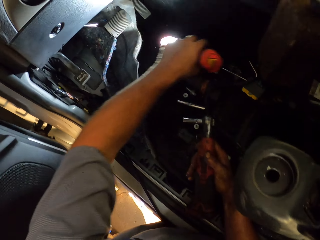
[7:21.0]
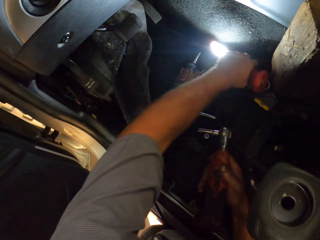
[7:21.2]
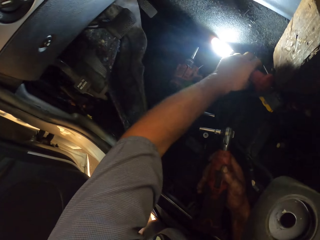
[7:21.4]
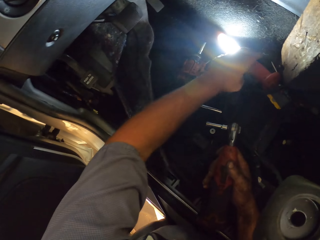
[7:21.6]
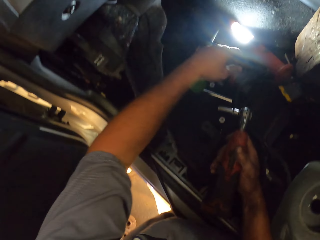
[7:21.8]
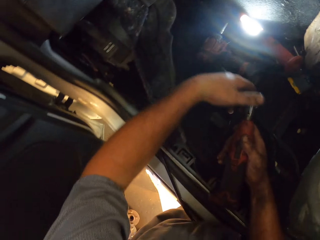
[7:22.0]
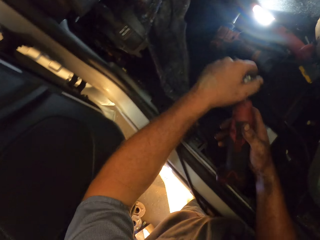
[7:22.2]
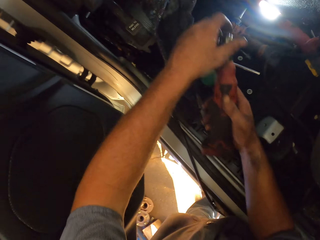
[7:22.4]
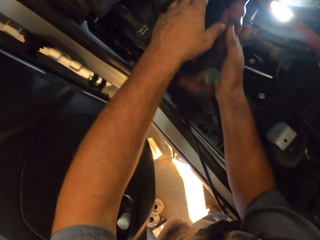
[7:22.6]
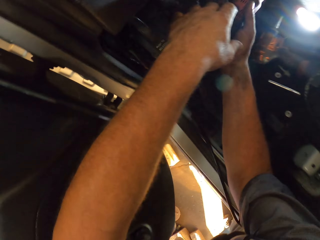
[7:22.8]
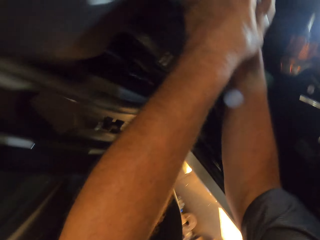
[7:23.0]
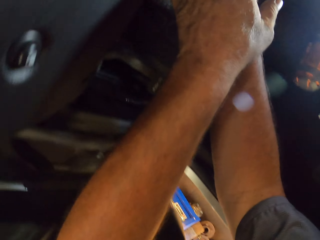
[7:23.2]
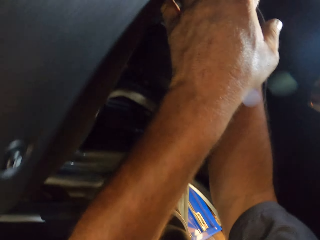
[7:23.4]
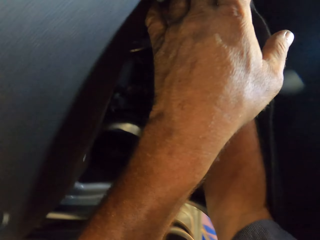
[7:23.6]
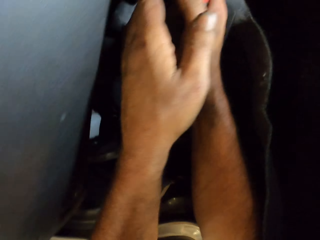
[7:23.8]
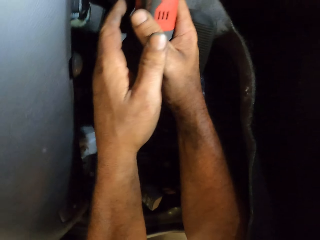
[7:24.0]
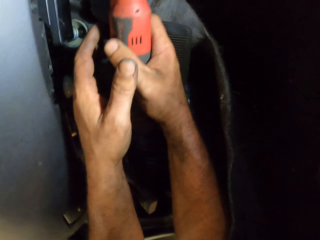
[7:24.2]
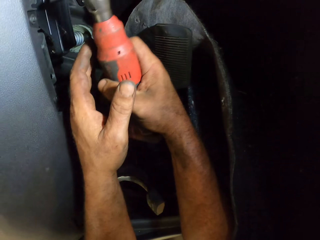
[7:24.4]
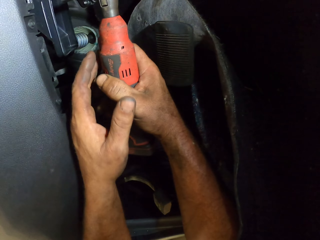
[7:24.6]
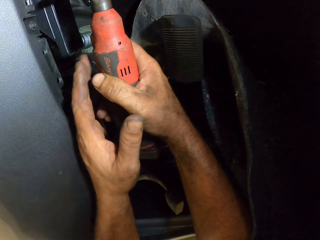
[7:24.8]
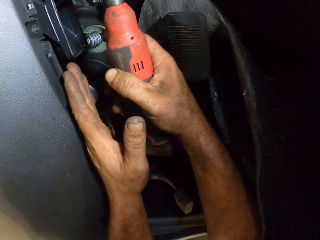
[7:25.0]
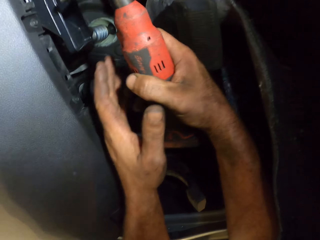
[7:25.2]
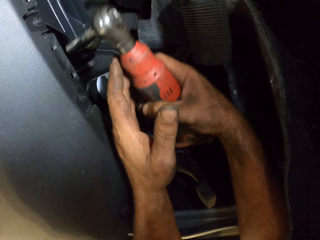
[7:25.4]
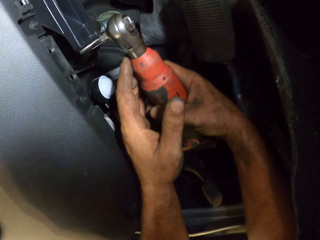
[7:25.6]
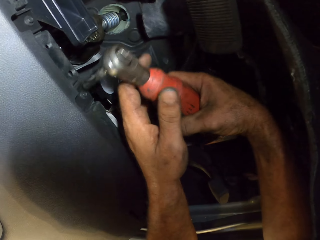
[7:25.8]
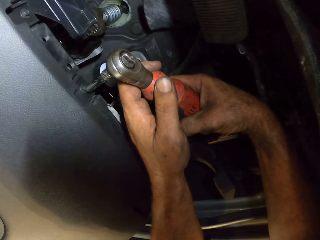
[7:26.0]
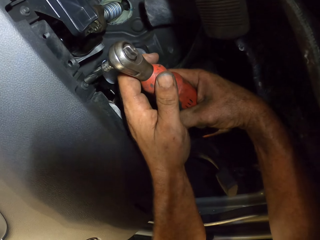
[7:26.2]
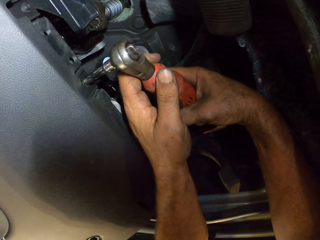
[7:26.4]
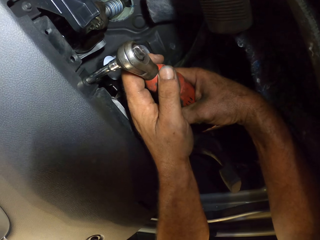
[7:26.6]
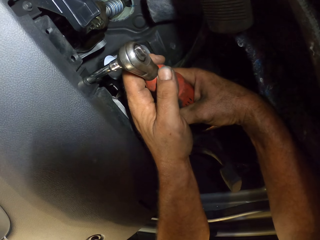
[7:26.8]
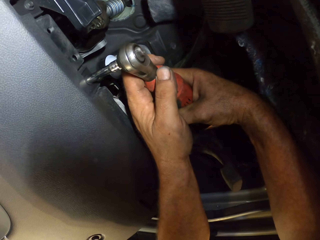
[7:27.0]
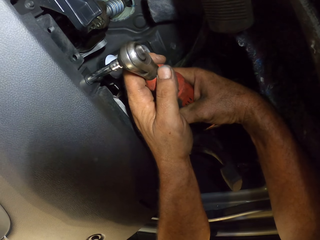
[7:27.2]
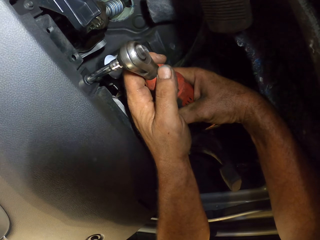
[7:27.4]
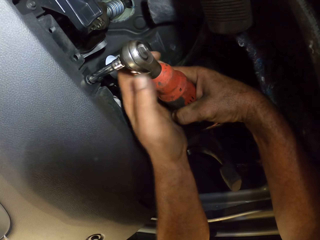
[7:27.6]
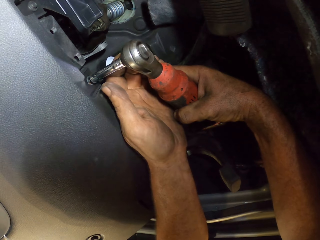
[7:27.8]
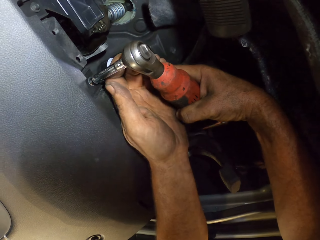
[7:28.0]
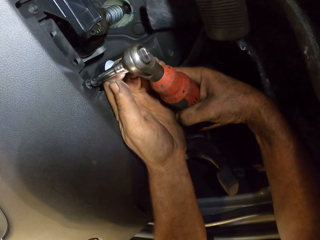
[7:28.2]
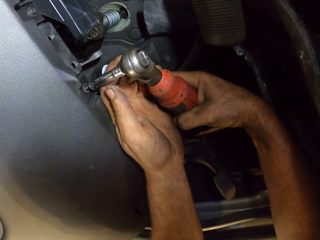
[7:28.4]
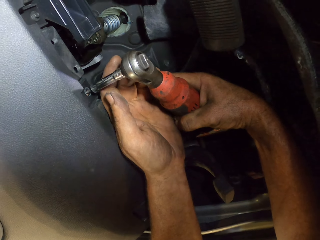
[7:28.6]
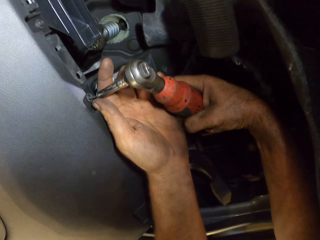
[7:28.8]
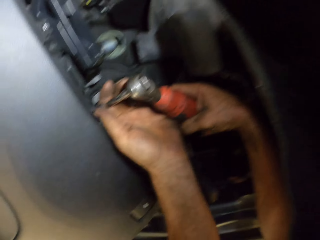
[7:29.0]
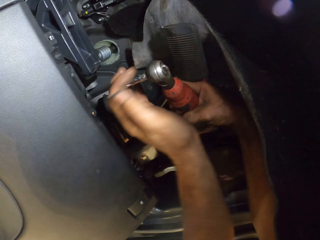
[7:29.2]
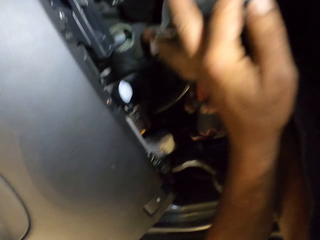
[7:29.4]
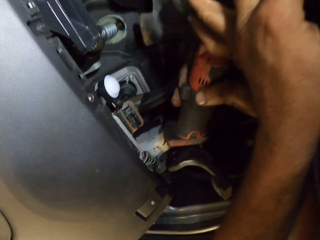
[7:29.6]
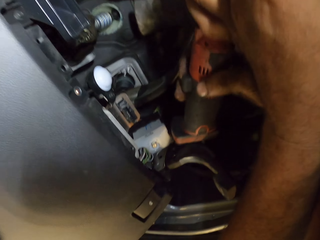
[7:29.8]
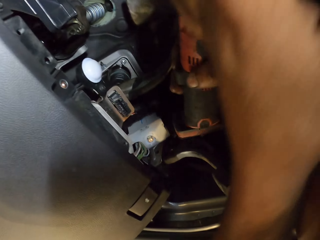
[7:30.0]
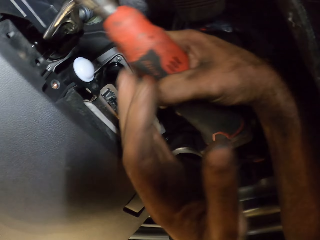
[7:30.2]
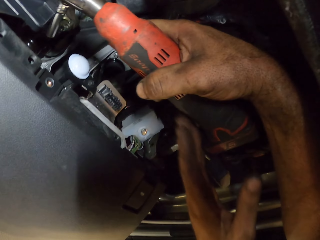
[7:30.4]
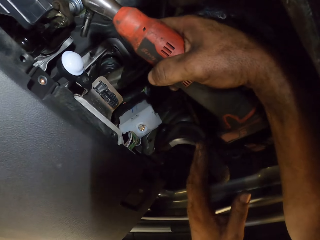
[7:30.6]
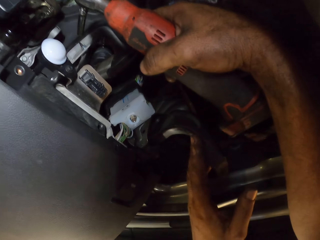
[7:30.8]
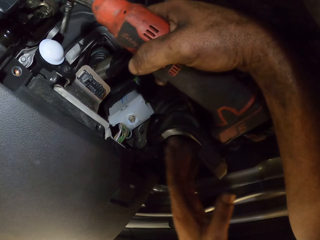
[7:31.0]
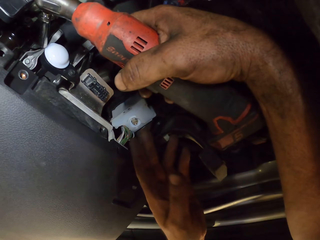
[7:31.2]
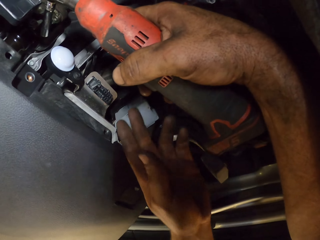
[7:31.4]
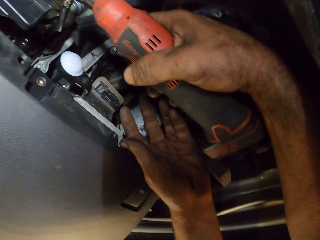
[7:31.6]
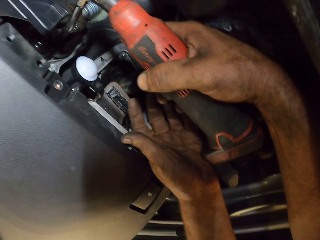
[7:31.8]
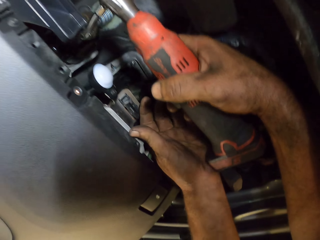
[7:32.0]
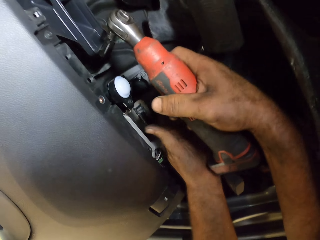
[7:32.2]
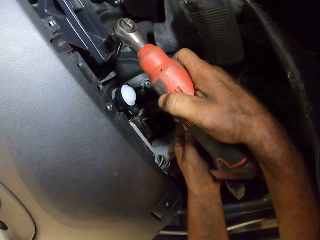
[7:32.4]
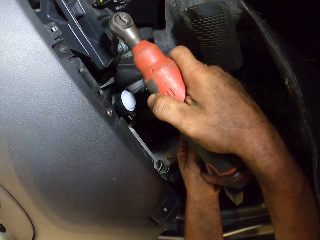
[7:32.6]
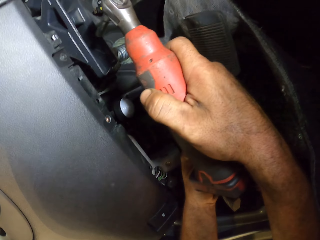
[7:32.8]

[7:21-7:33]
The camera wearer moves the torch. They remove the screw under the dashboard with the opener gun. They put the screw on the other side.

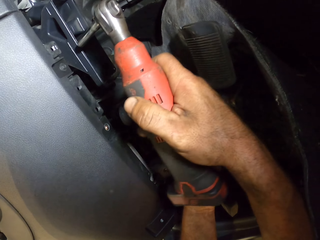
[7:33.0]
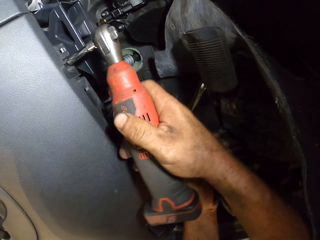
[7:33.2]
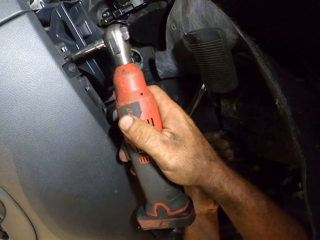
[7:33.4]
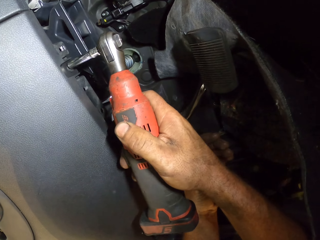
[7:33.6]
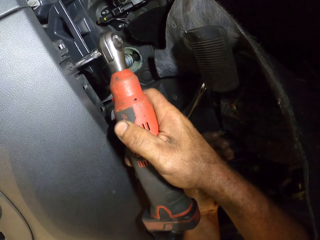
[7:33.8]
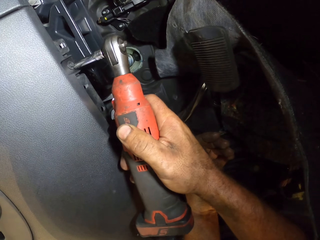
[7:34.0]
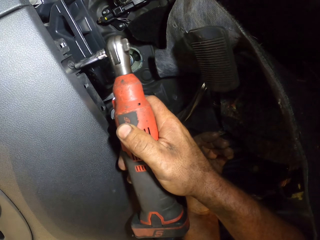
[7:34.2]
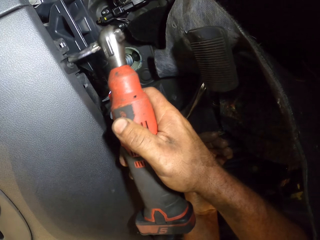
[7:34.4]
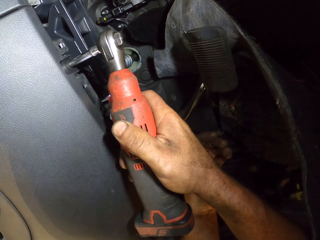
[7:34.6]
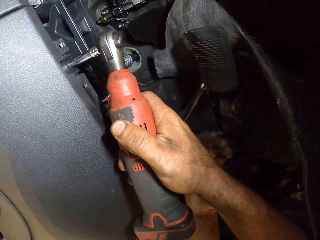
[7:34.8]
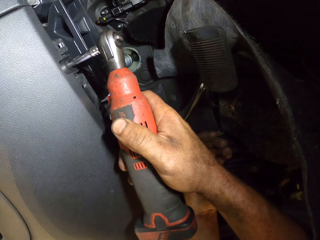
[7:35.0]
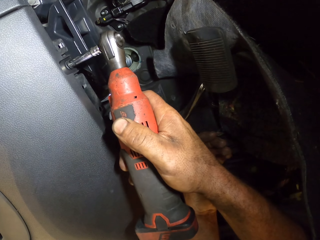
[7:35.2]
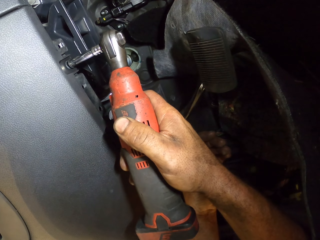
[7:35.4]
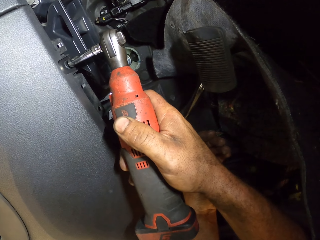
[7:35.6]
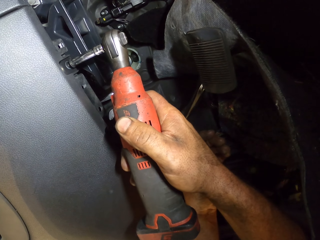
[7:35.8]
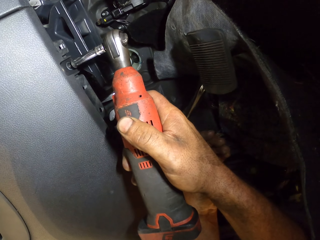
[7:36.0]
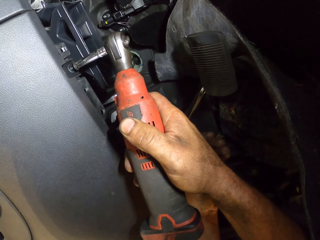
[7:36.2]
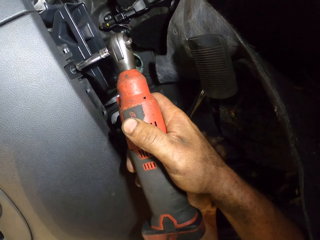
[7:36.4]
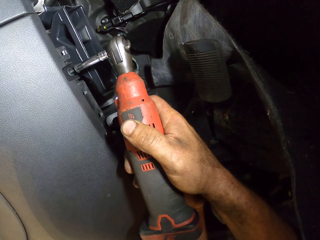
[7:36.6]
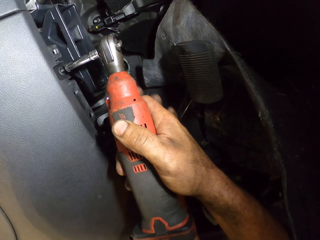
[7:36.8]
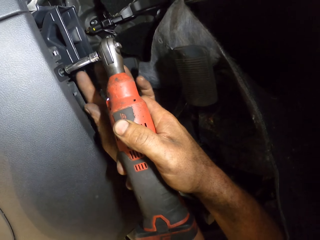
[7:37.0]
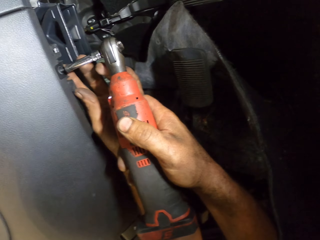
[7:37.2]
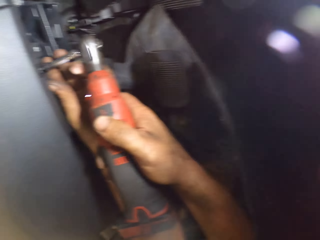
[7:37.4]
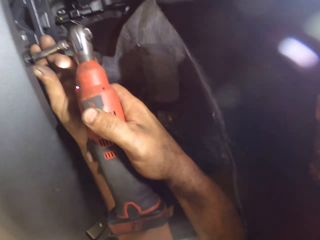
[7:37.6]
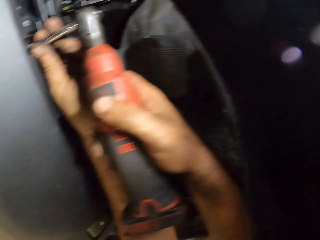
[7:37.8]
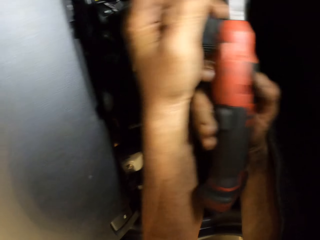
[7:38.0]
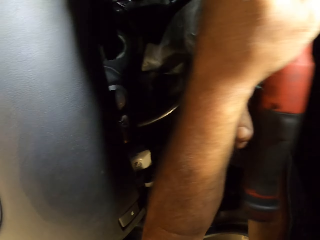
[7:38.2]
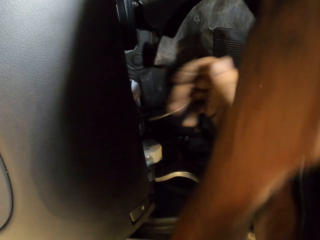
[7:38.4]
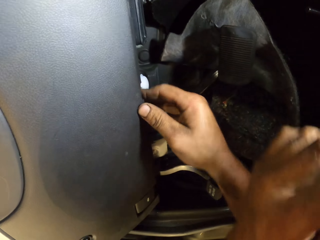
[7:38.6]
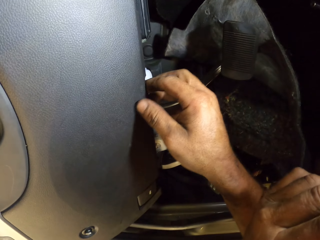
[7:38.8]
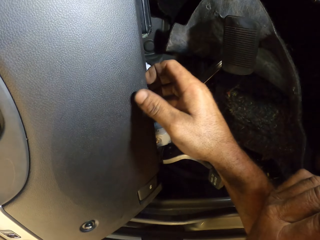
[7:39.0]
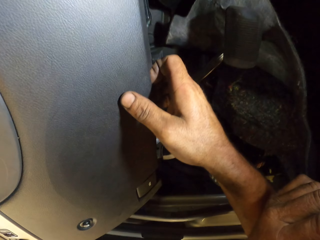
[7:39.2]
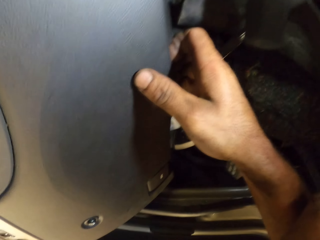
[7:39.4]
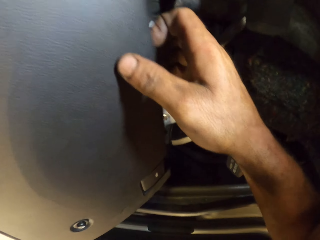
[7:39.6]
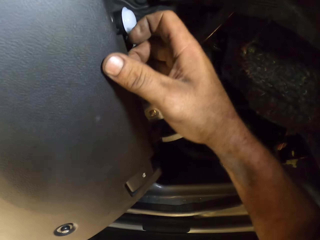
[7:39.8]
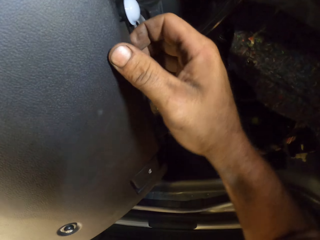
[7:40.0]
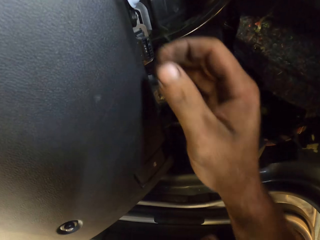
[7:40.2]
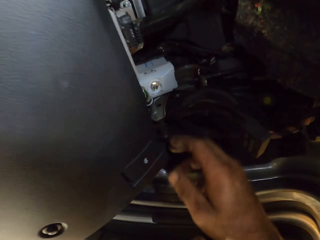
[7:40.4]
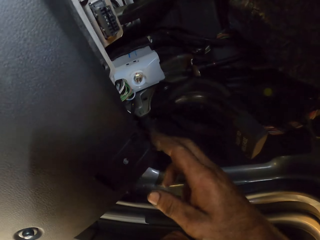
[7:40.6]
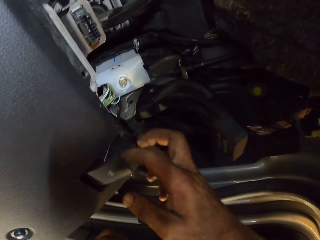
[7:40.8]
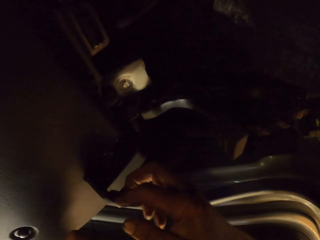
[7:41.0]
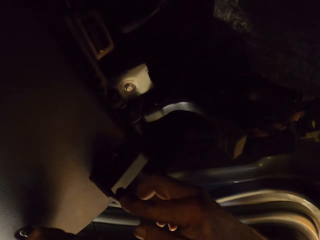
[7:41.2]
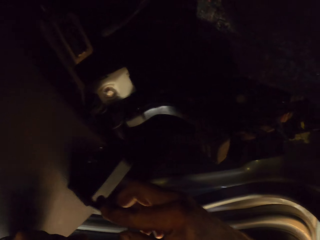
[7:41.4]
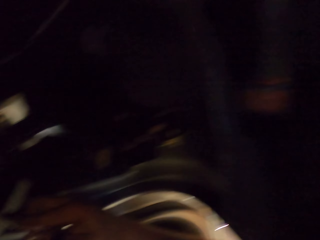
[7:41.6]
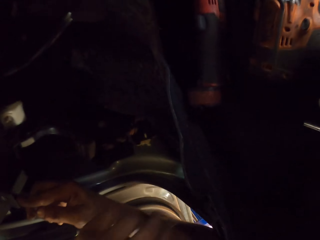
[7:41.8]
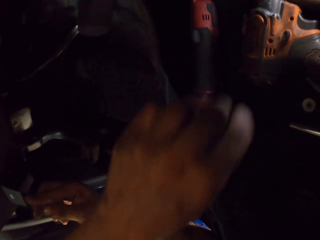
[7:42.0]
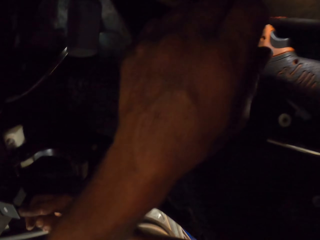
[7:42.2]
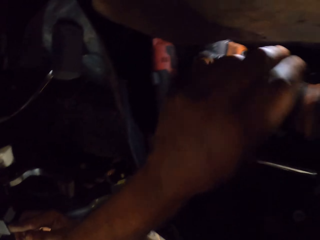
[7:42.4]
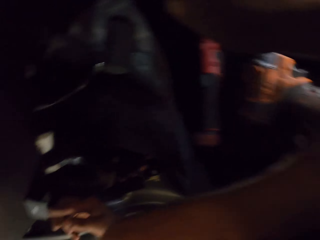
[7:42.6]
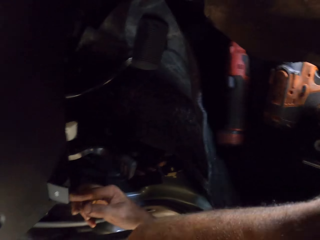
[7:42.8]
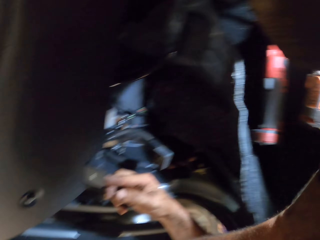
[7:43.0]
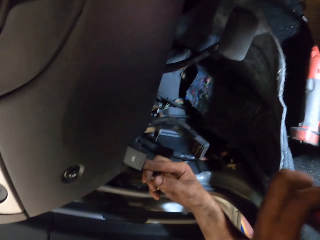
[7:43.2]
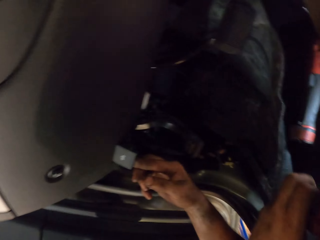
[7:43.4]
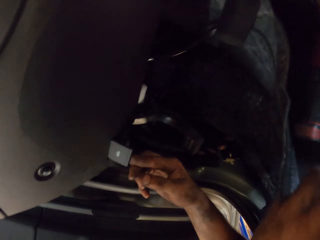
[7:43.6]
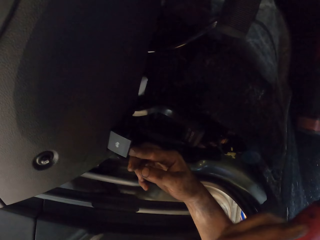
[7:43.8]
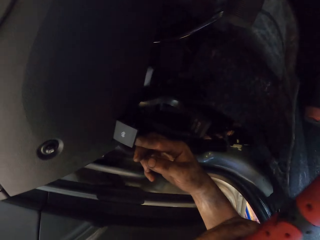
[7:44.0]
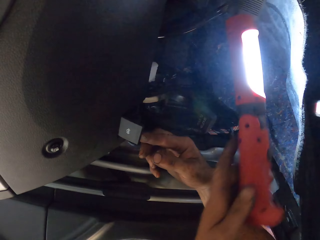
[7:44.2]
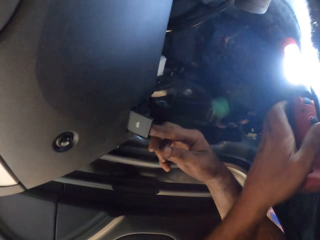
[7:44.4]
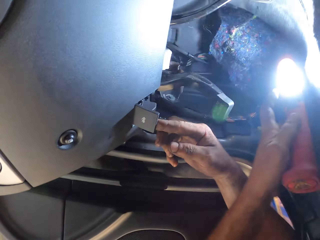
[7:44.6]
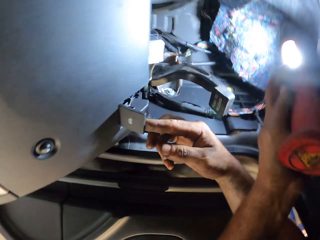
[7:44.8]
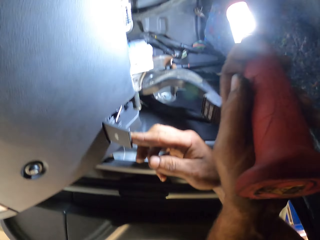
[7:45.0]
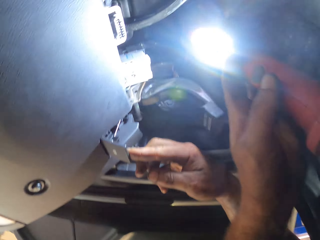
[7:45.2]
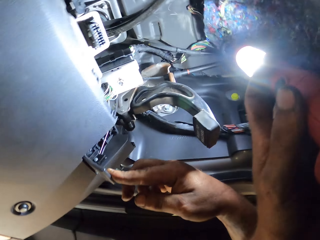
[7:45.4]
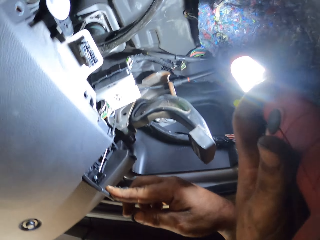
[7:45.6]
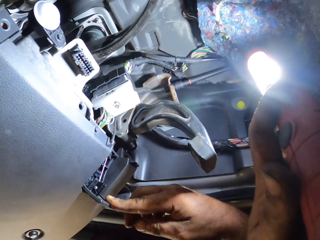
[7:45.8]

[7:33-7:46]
The camera wearer removes the screw under the dashboard. They put the impact wrench on the other side, pull the dashboard cover, touch the dashboard and hold the torch. They look at the wires.
